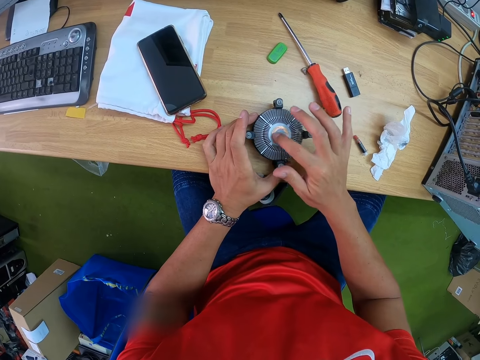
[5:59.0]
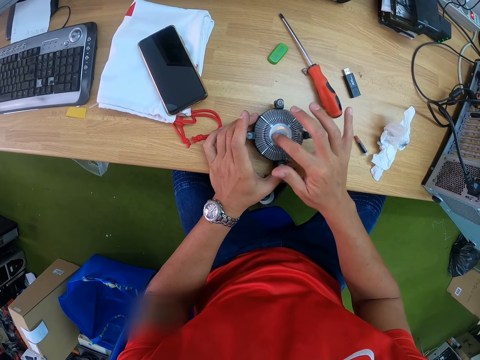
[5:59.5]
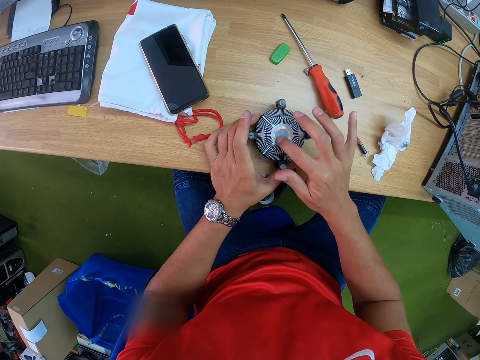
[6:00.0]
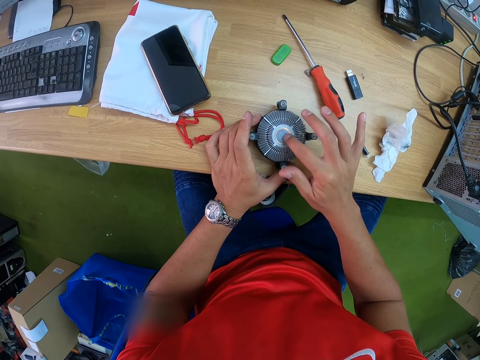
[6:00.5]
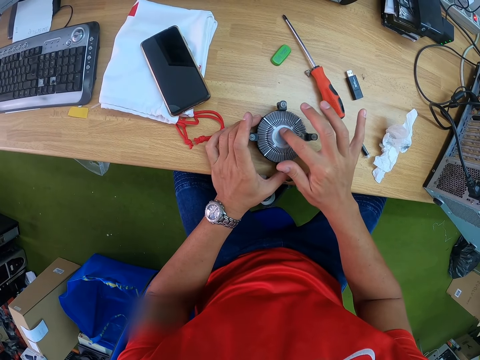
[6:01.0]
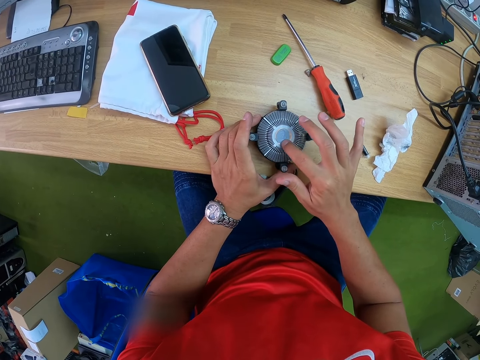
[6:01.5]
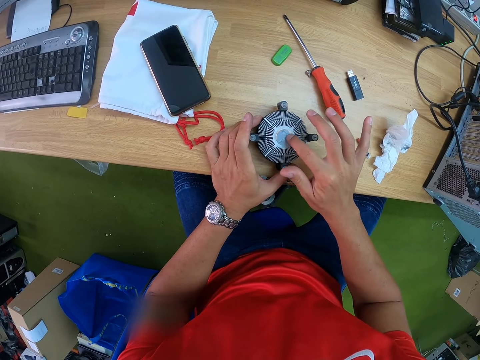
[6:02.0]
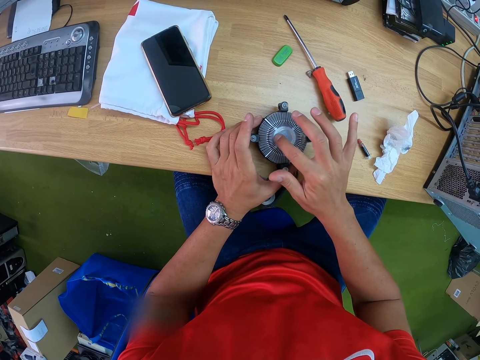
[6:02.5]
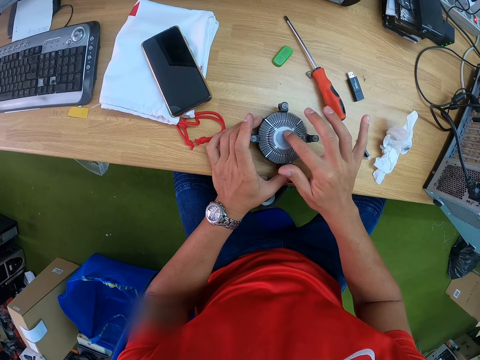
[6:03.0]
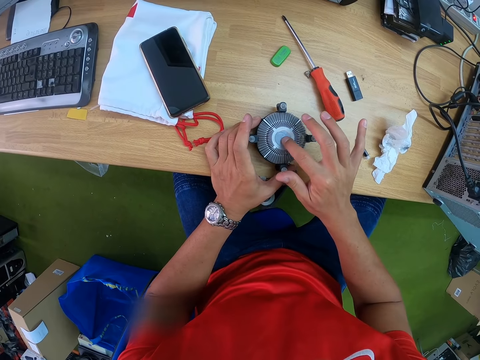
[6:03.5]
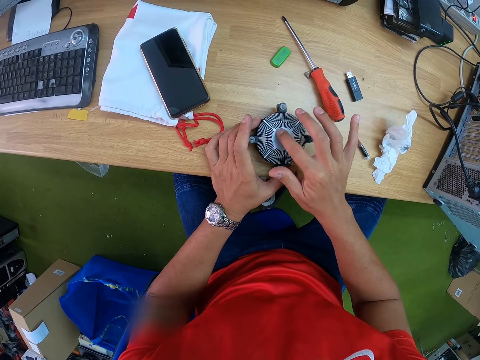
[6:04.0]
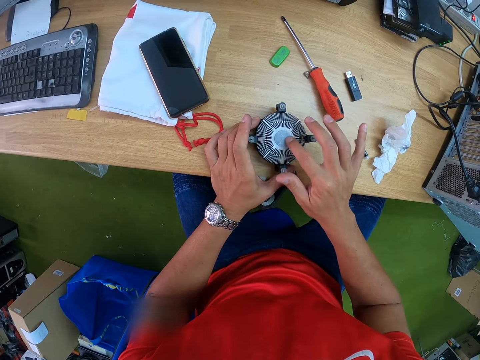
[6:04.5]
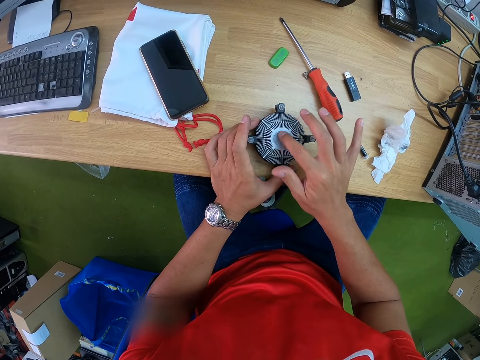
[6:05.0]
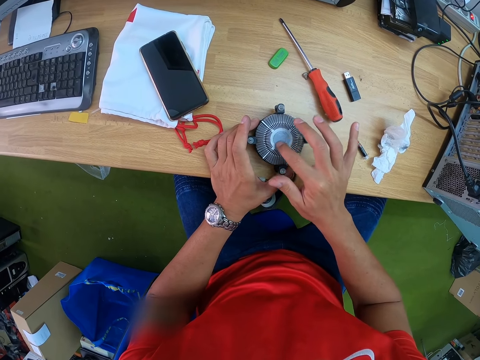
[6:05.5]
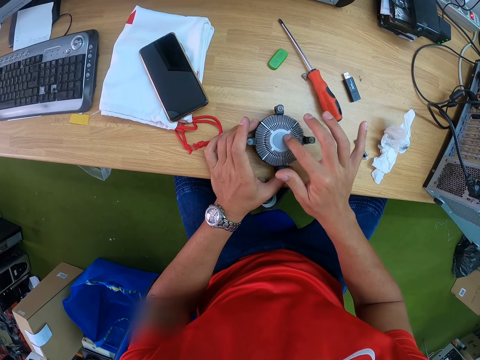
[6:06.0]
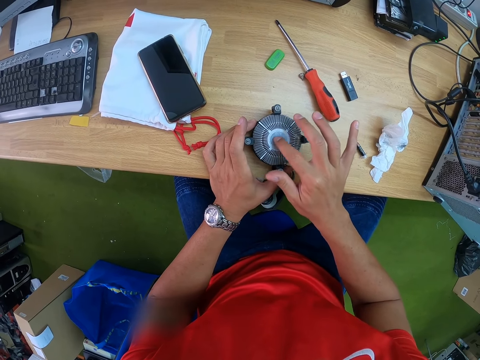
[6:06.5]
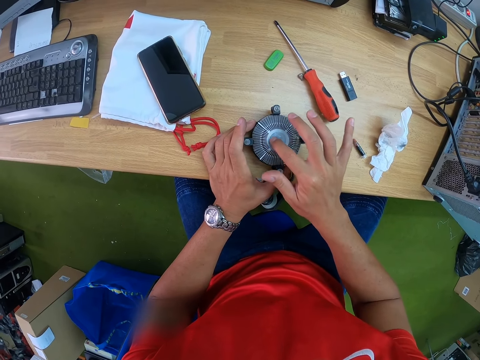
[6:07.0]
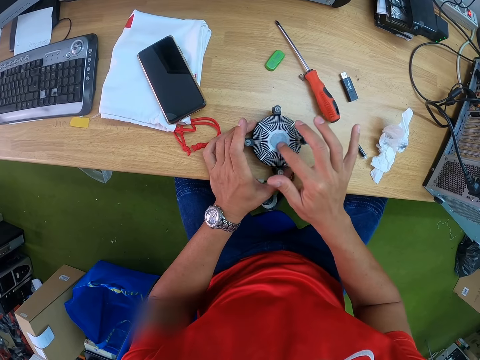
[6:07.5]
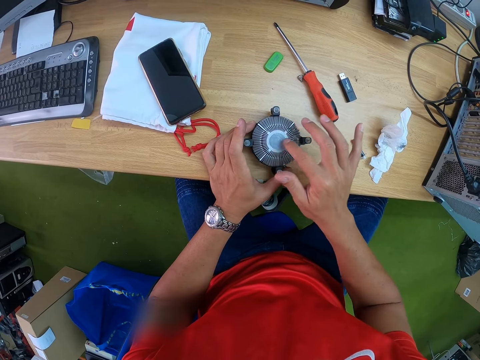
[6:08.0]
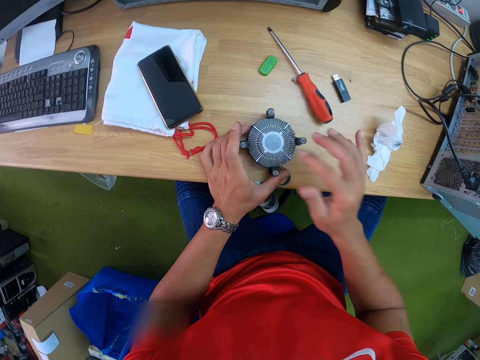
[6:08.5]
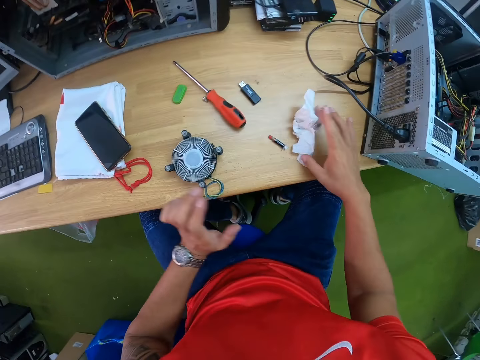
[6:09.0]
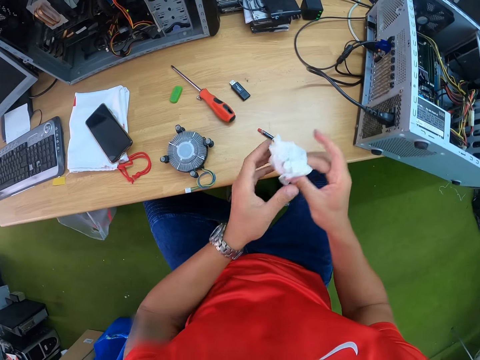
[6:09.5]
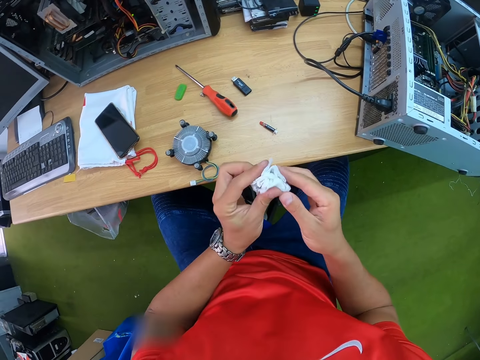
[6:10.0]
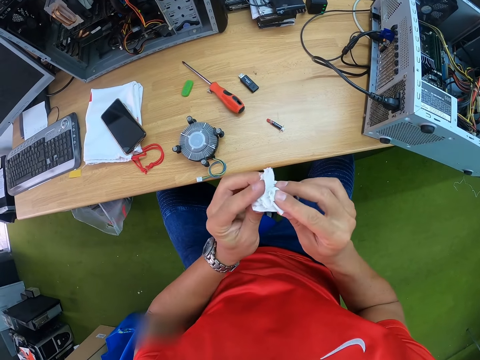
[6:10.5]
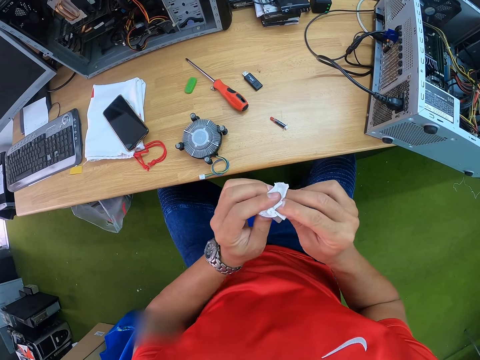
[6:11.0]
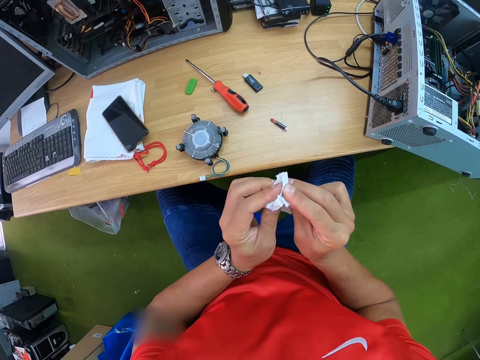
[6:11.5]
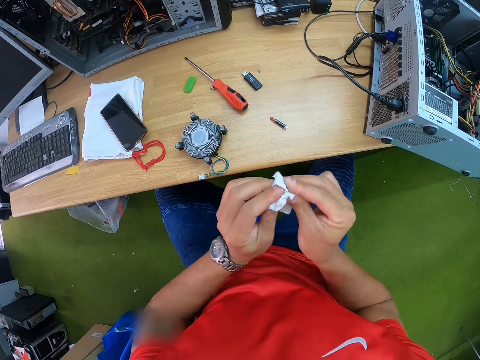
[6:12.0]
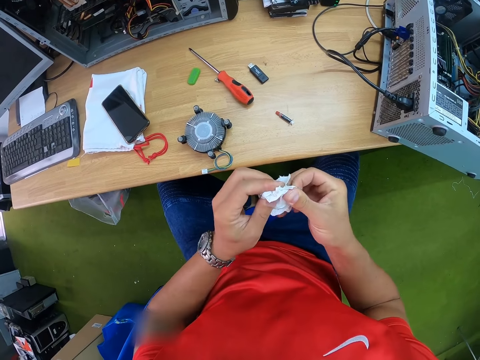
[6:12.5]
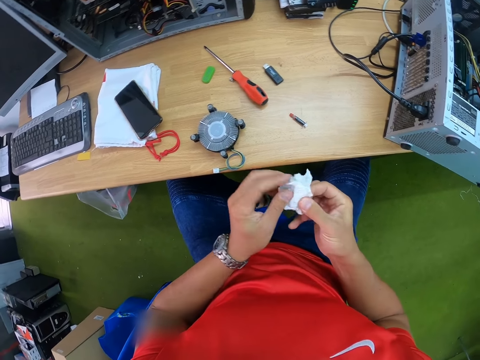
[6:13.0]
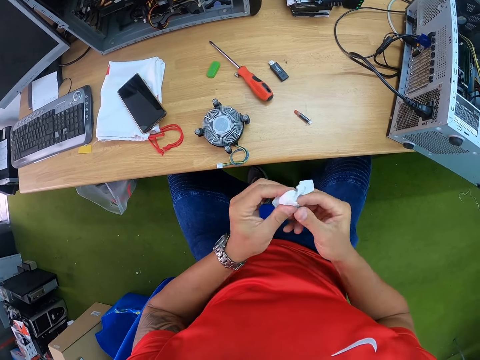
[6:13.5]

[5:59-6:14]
The camera wearer picks up the tissue paper on the table with his right hand. He cleans both hands with the tissue paper.

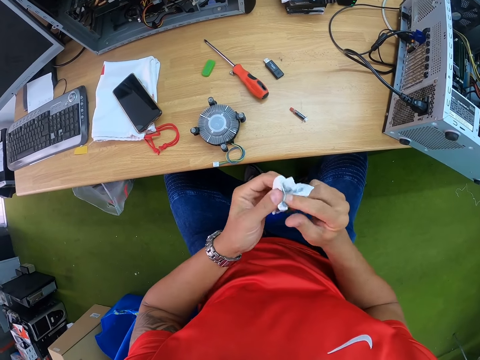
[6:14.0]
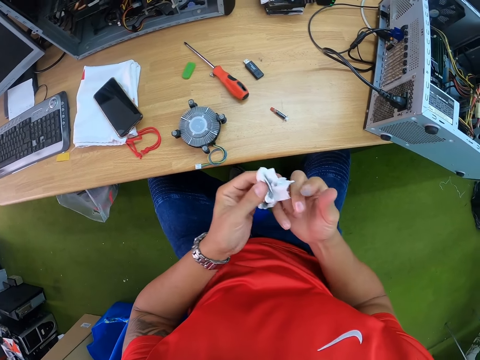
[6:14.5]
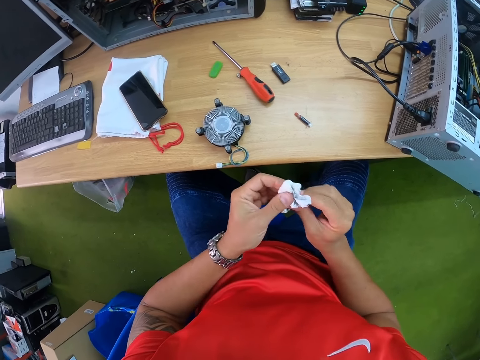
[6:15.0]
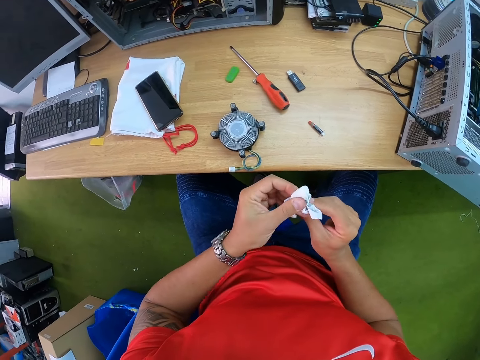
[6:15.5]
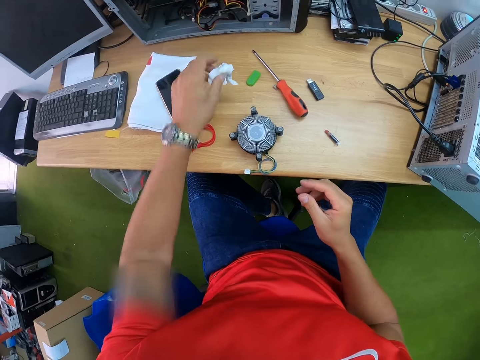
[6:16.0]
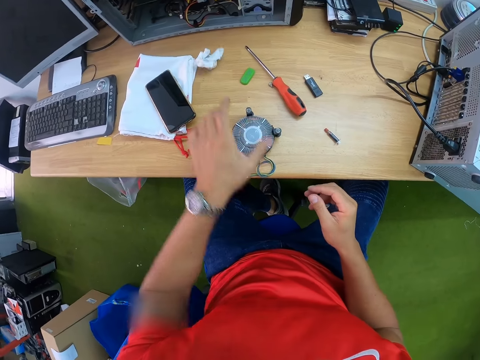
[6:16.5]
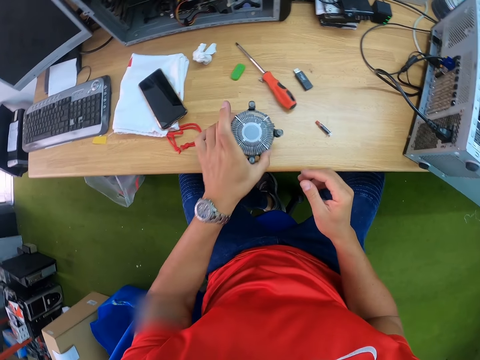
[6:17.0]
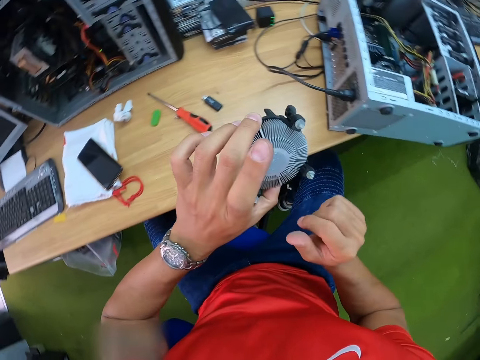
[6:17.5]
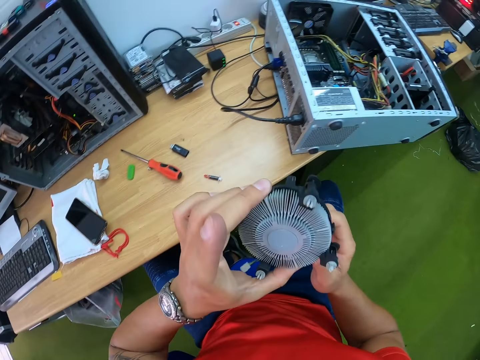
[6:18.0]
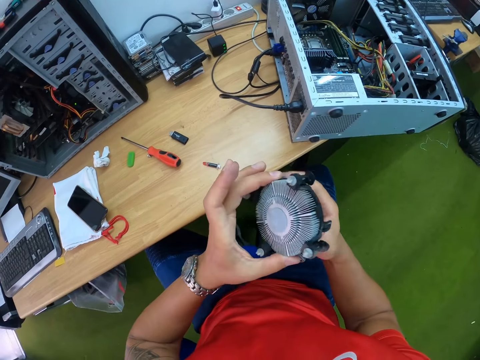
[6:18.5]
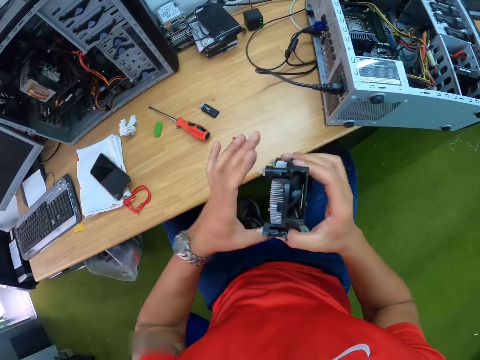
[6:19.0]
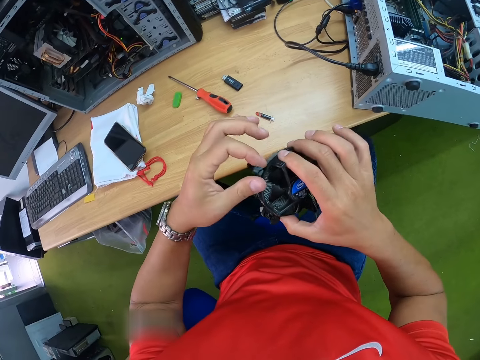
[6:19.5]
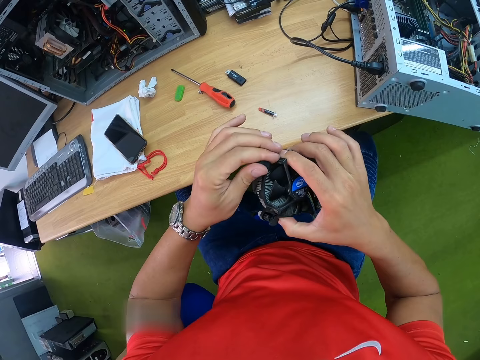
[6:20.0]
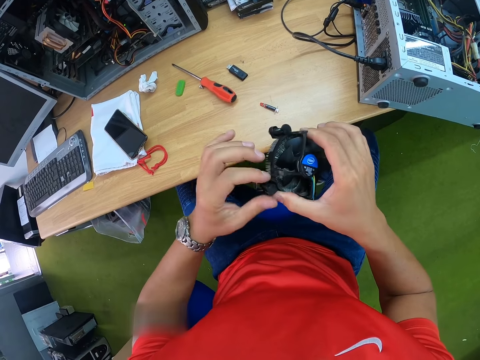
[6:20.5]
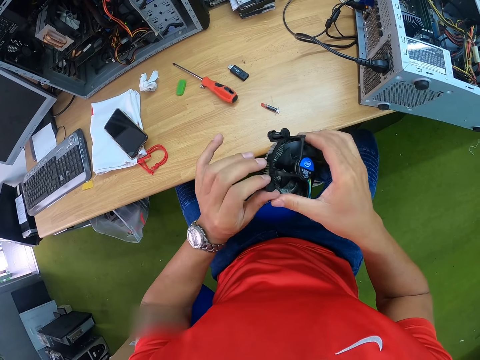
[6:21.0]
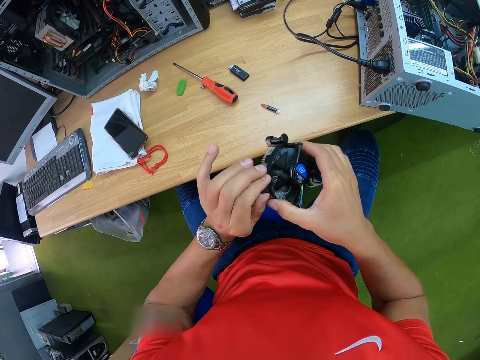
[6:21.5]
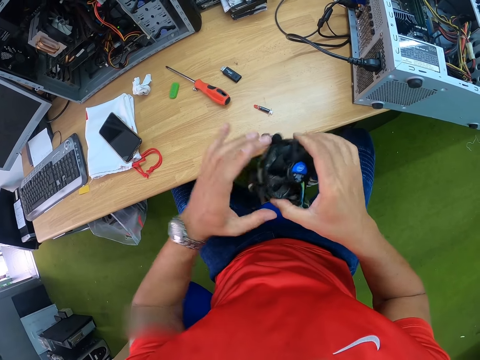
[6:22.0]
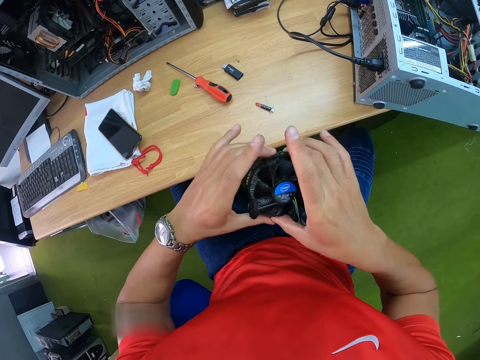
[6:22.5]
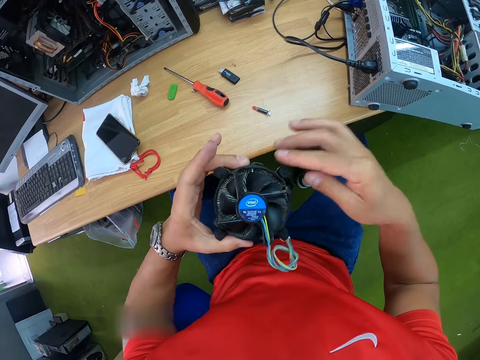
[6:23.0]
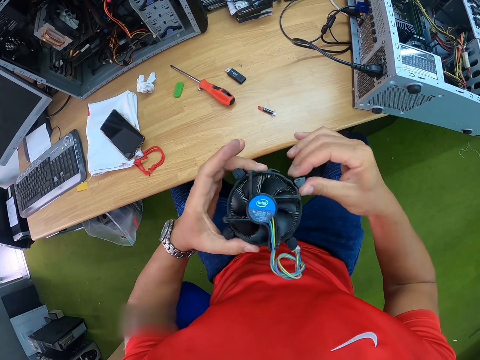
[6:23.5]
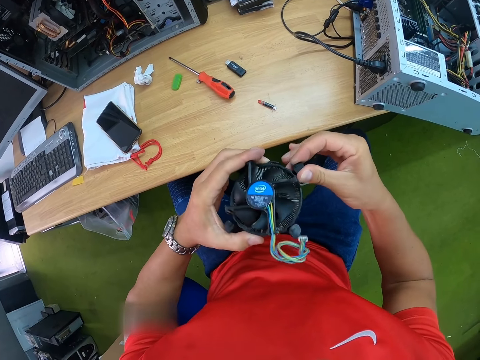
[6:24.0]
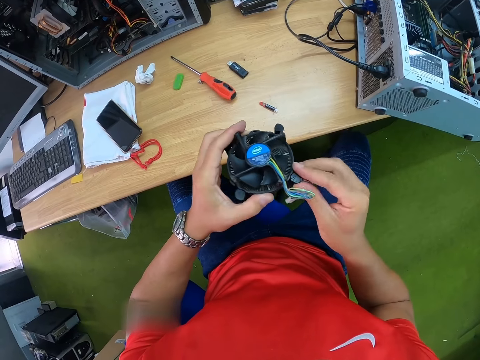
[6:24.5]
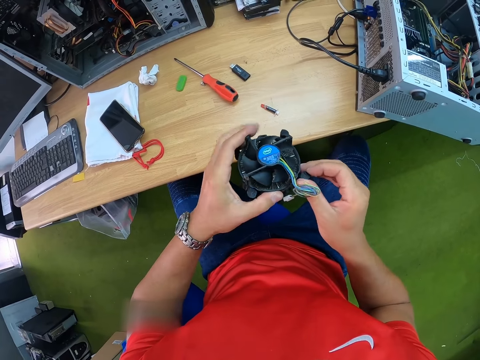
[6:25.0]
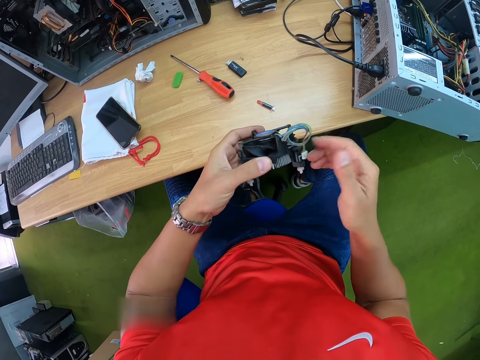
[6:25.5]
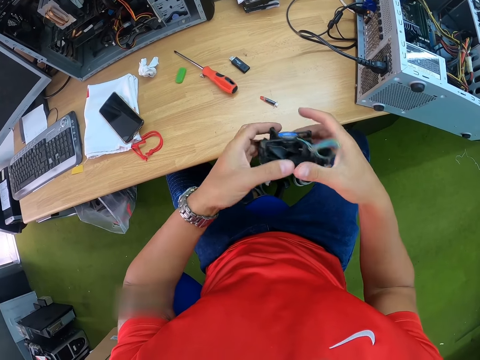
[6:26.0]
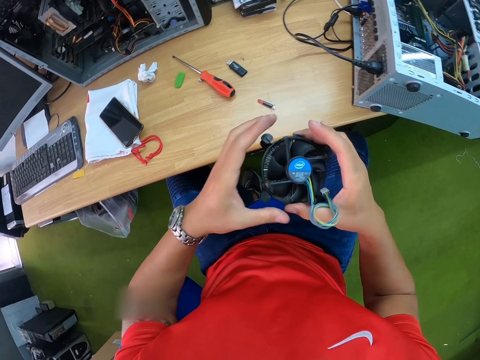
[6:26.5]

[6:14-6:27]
The camera wearer drops the tissue paper on the table with his left hand. He moves the gadget. He picks up the CPU fan on the table with his left hand. He turns the gadget. He adjusts the body of the fan with his left hand. He adjusts the body of the fan with his right hand.
